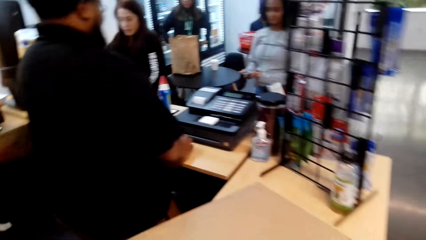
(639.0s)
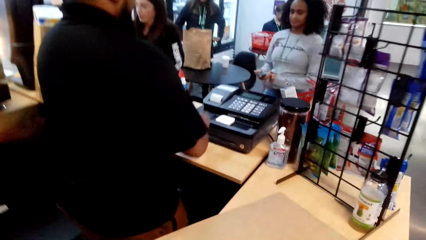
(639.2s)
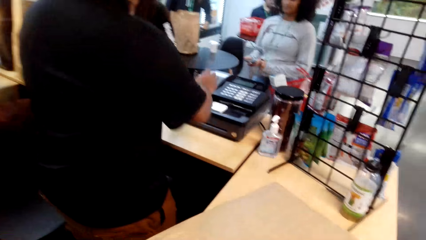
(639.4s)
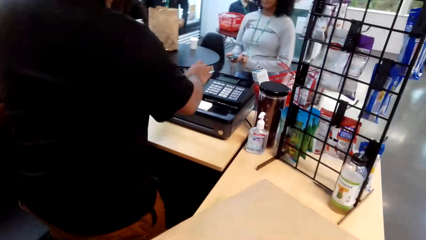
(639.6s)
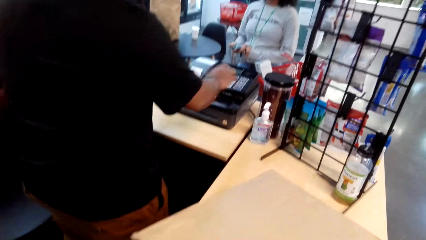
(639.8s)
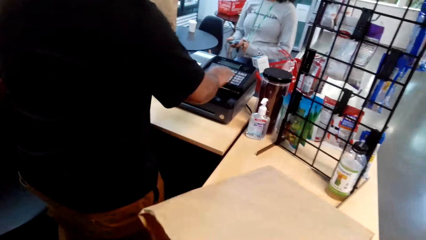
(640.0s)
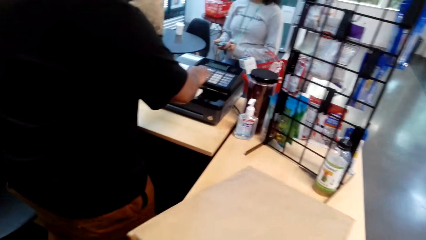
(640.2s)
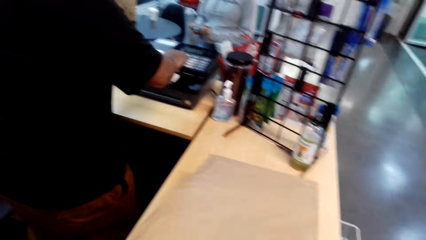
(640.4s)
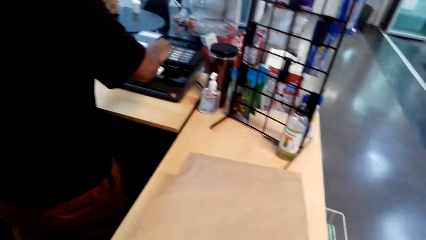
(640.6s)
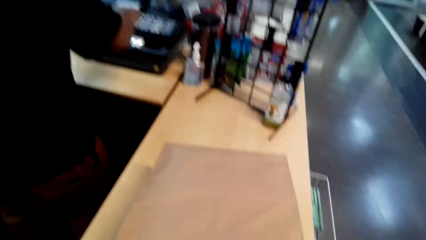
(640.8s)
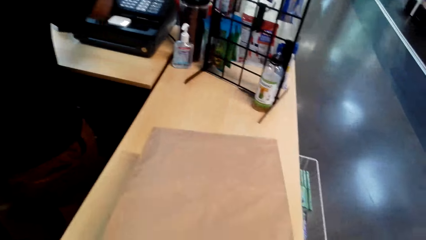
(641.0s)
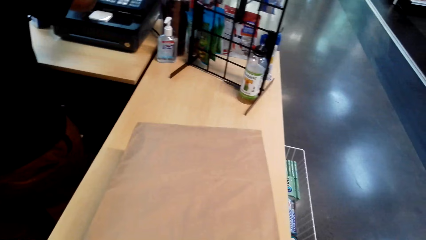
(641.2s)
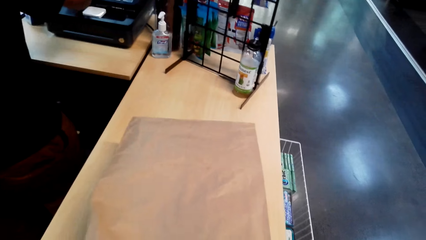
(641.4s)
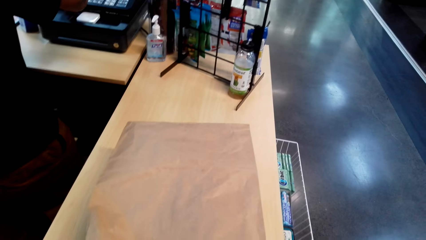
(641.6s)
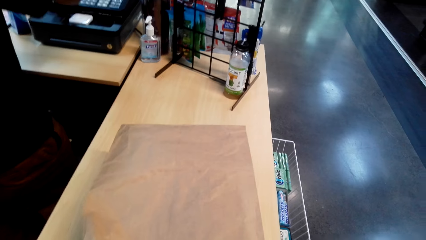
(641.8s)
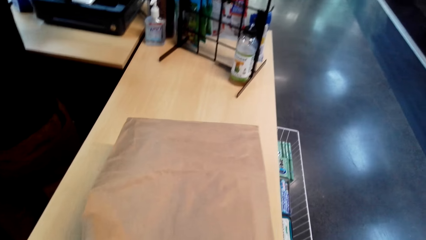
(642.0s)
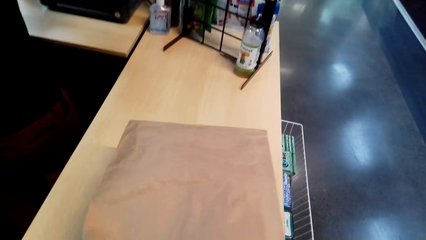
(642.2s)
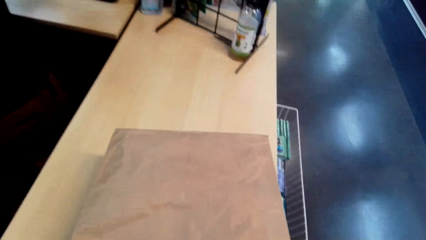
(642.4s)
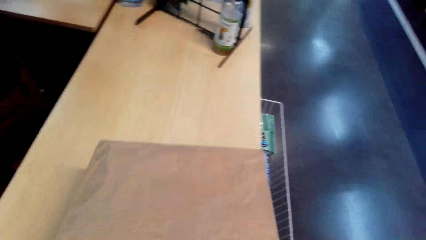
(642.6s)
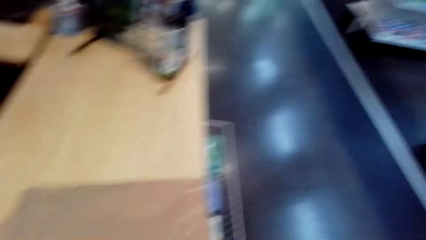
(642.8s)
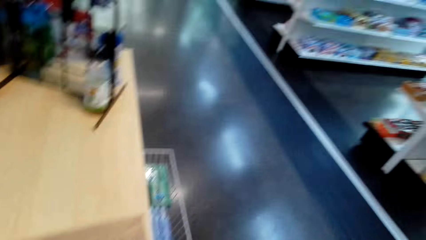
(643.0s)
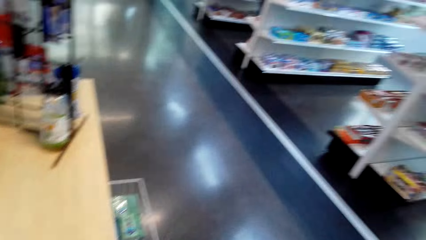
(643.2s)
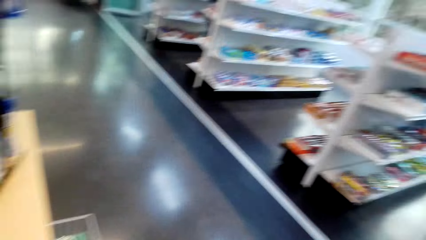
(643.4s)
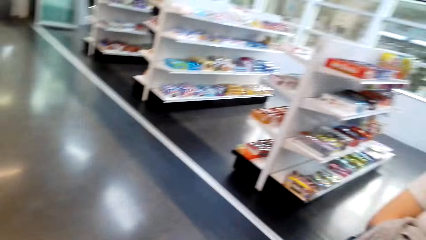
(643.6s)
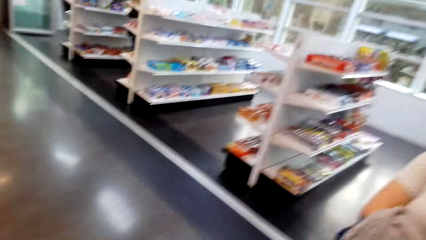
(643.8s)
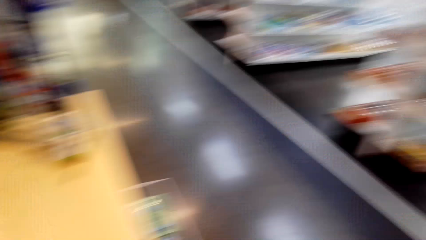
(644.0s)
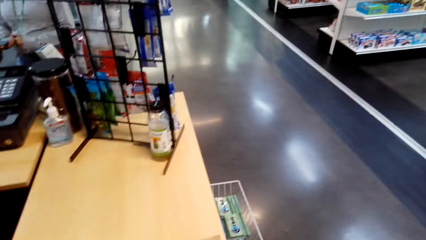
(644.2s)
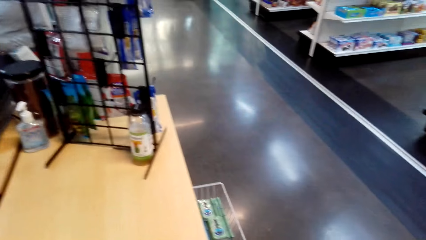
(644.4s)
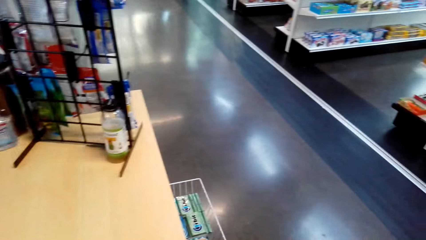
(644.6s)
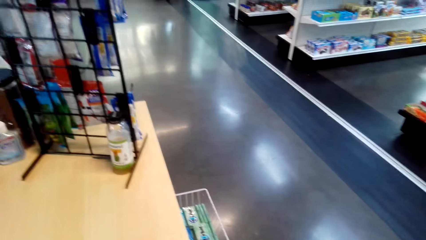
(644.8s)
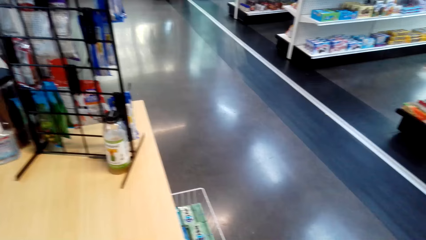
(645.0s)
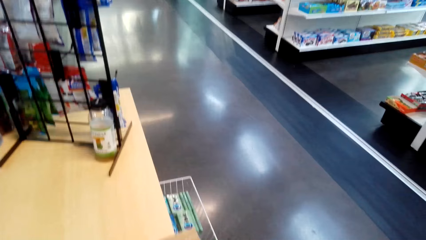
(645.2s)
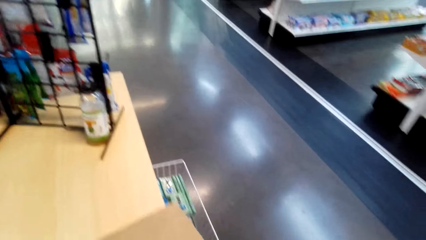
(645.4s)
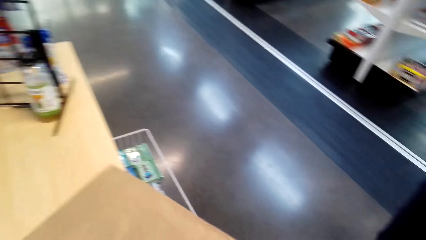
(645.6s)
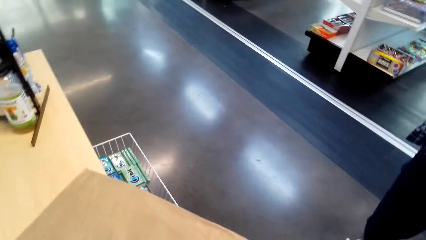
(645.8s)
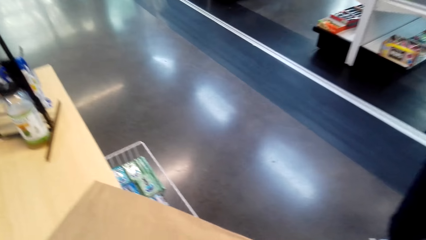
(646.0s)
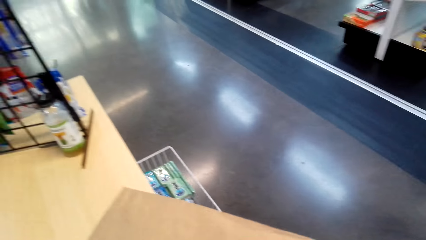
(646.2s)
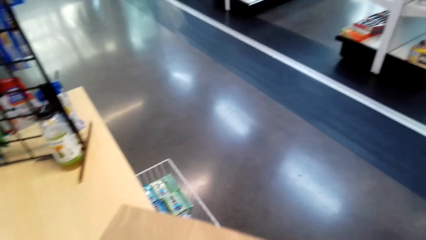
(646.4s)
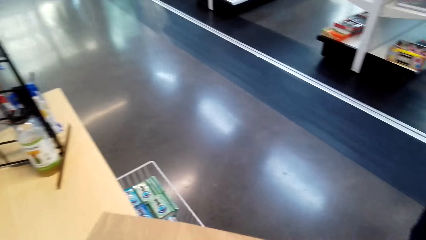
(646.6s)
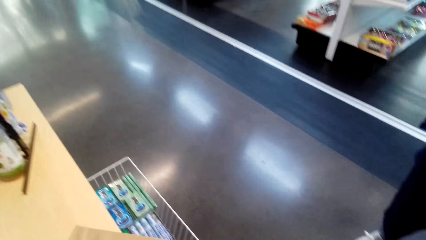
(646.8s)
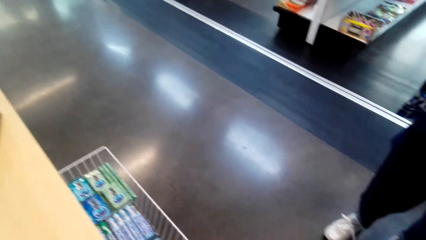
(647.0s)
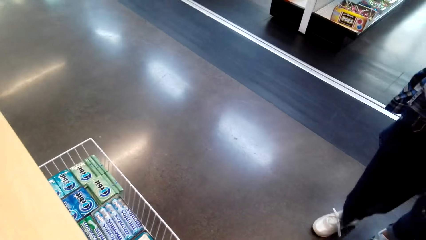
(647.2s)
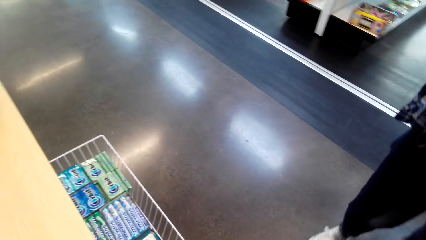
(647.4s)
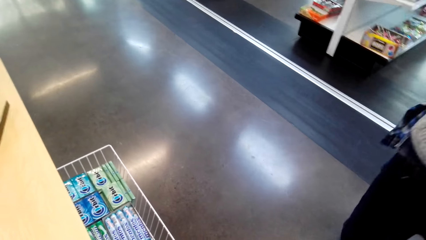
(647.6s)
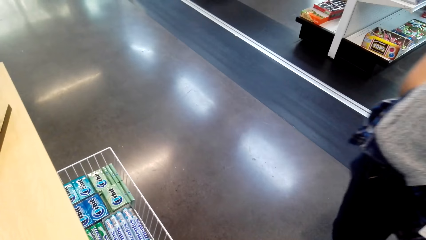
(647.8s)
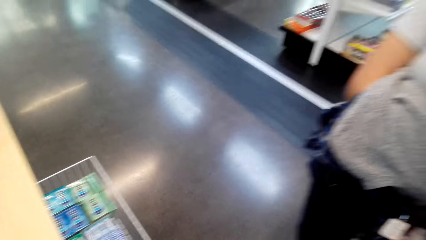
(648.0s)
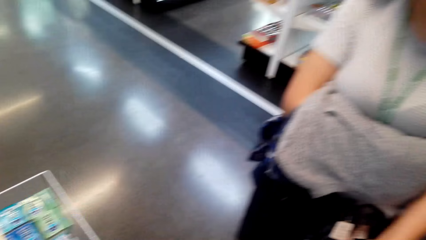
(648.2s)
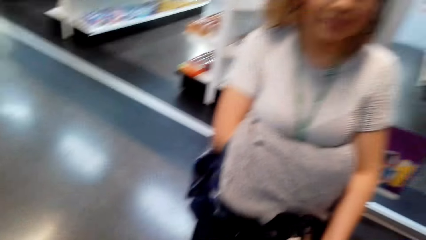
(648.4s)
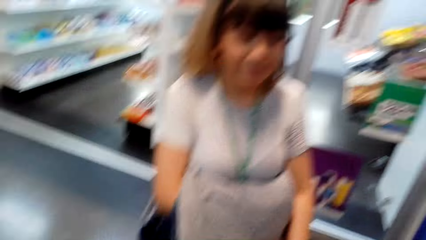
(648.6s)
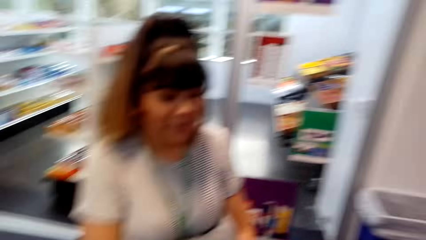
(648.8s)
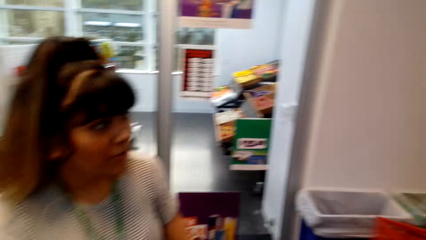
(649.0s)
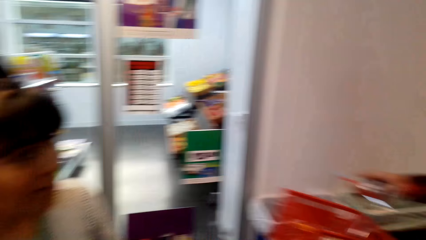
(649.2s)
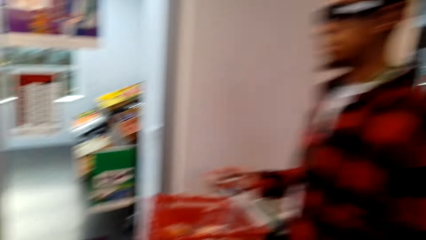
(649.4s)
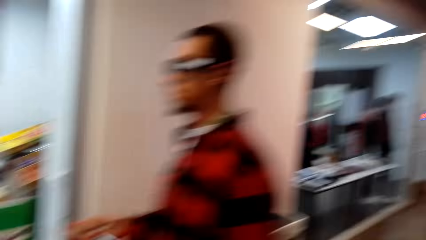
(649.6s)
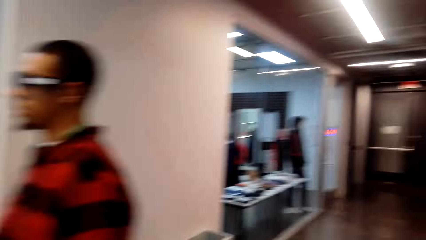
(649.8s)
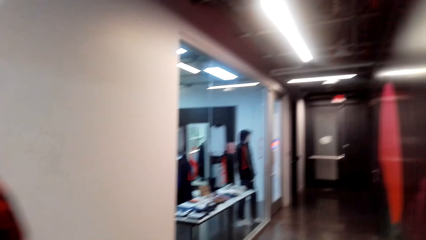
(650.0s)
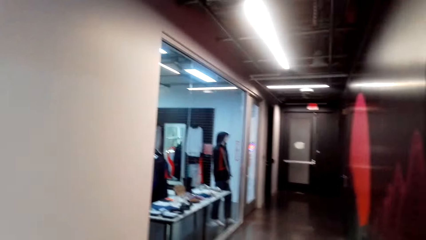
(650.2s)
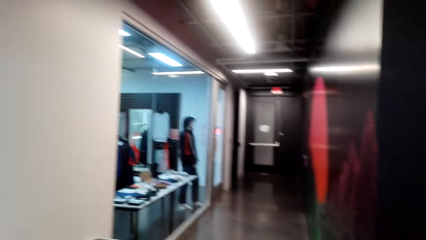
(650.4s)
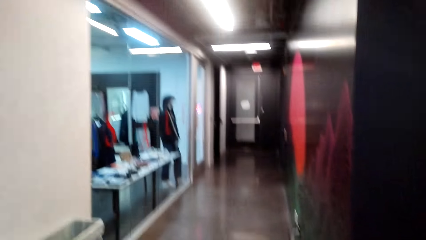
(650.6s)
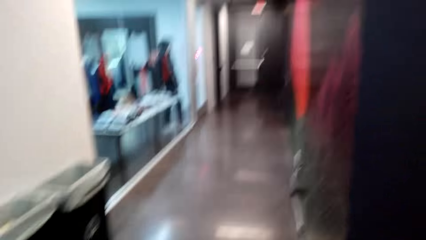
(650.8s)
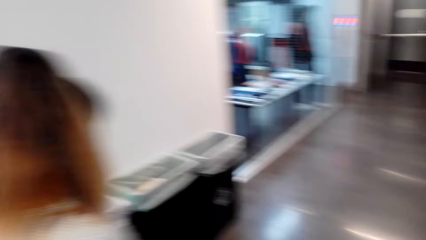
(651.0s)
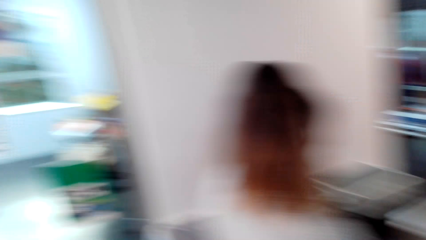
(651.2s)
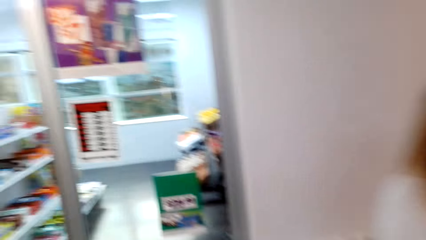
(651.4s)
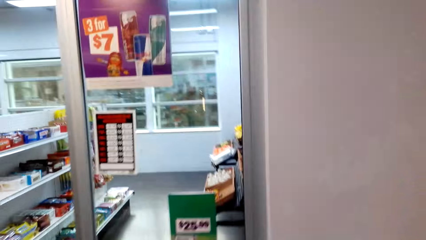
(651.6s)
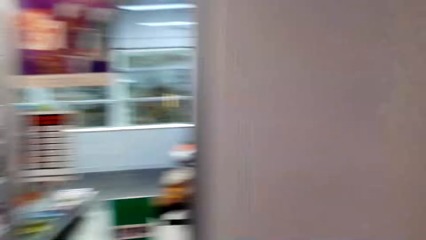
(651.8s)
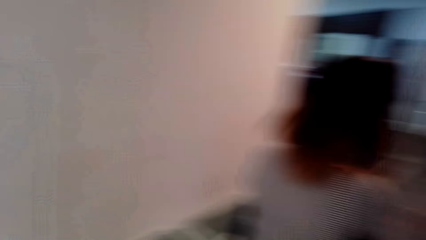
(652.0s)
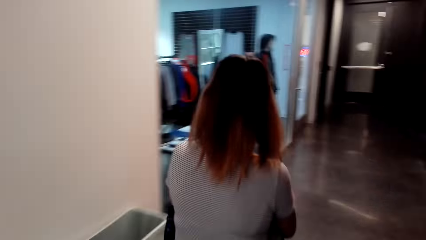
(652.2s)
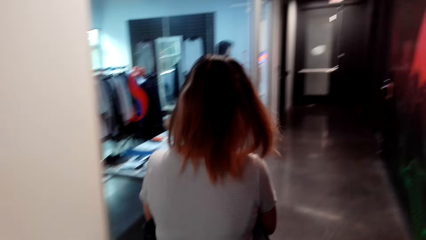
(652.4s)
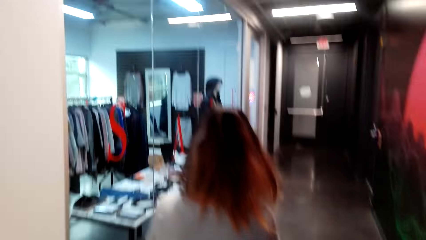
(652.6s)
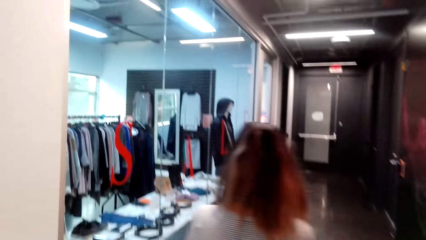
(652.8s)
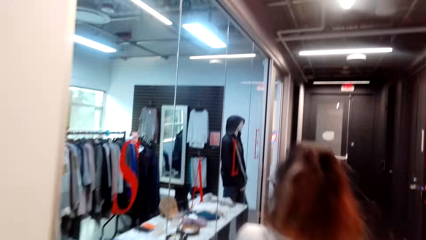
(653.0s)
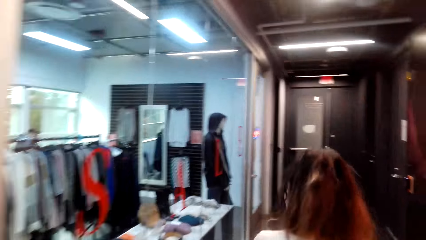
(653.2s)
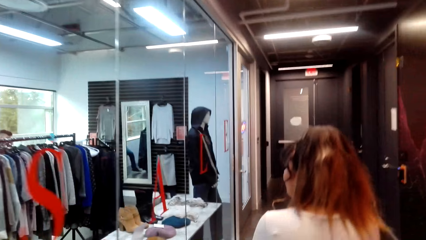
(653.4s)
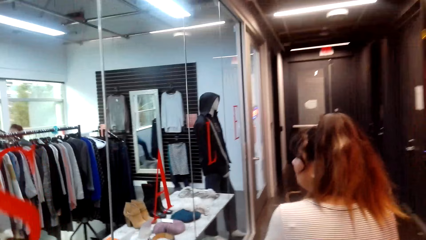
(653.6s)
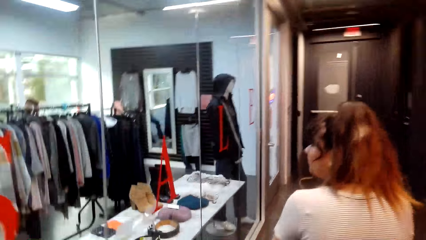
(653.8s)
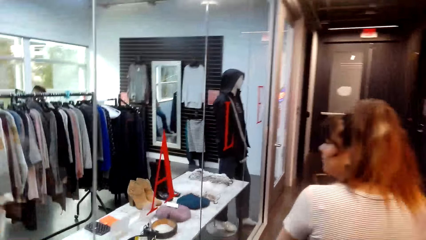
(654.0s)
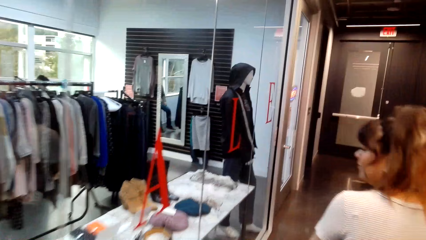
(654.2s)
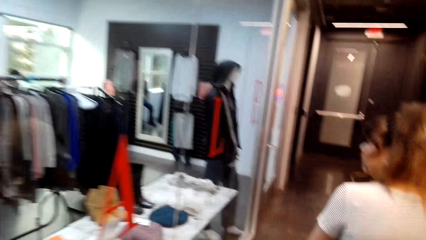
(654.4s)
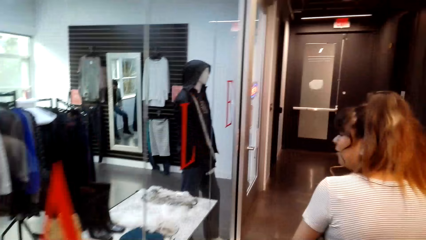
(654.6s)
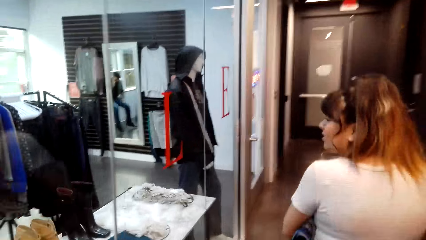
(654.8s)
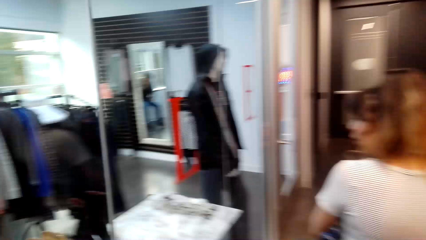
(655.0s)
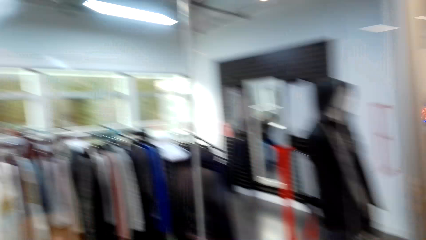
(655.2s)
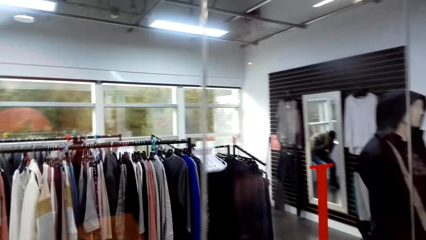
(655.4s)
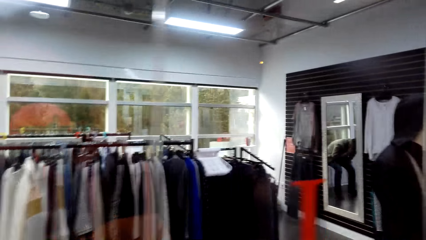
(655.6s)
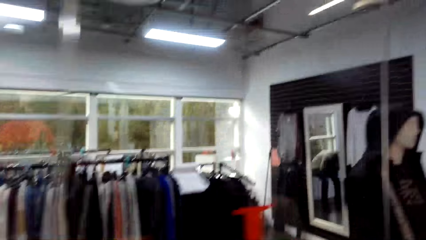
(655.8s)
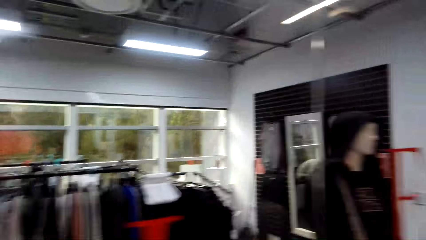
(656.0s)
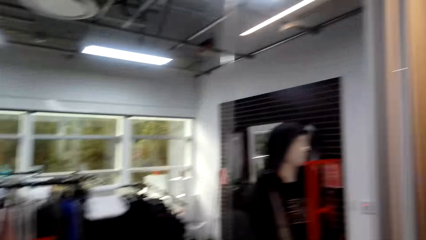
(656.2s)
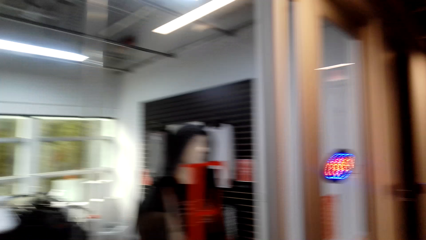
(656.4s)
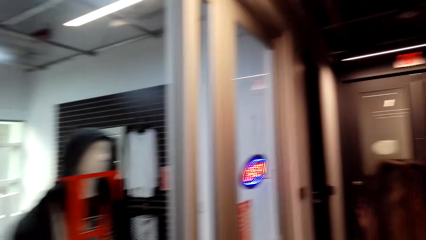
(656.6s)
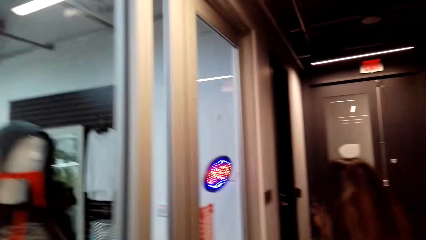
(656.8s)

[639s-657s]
The camera wearer and a woman walk towards a clothes shop.
